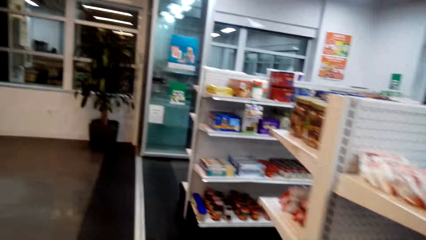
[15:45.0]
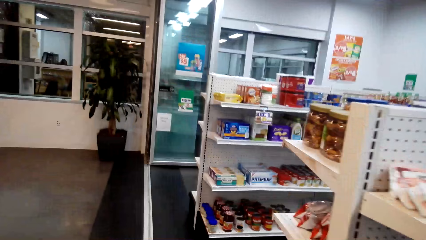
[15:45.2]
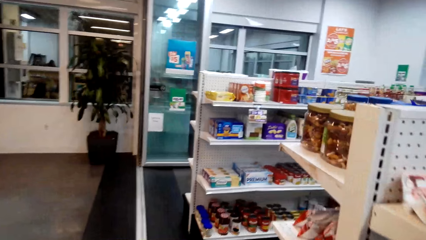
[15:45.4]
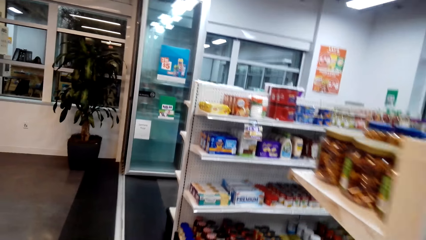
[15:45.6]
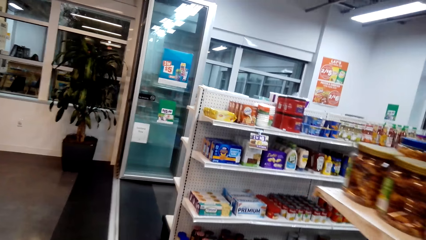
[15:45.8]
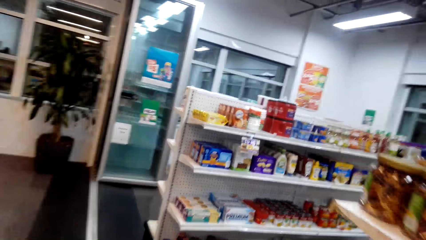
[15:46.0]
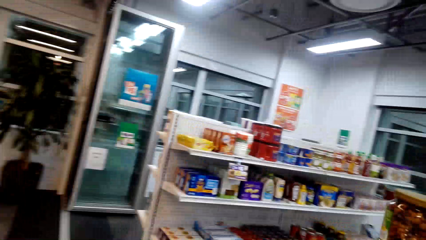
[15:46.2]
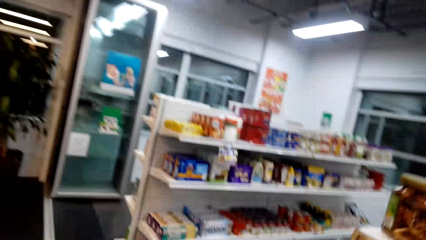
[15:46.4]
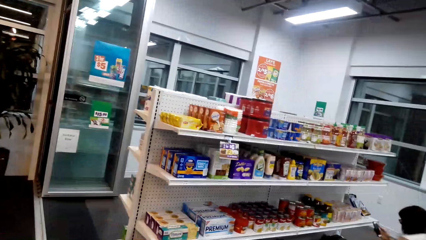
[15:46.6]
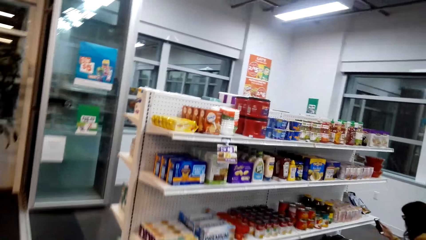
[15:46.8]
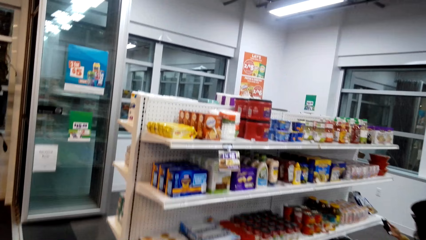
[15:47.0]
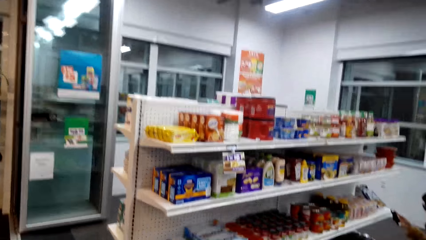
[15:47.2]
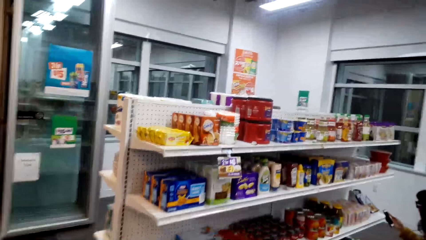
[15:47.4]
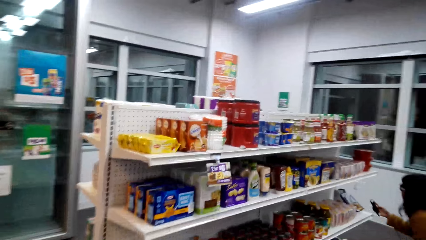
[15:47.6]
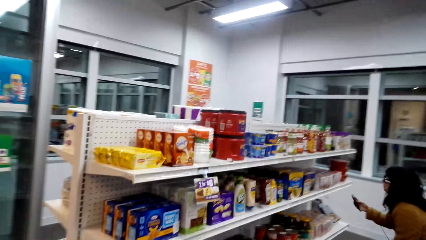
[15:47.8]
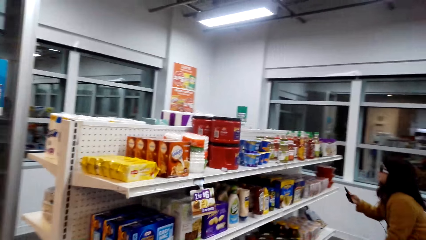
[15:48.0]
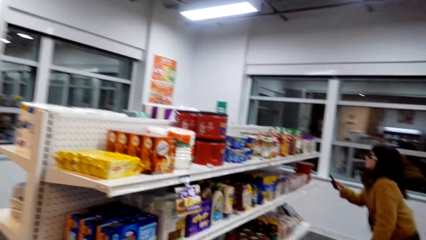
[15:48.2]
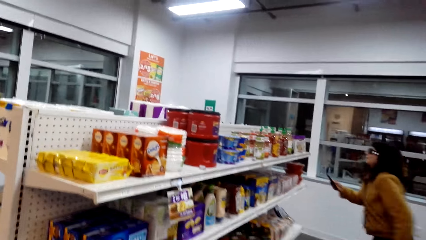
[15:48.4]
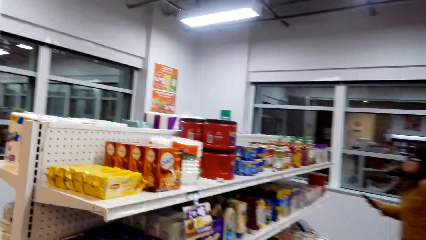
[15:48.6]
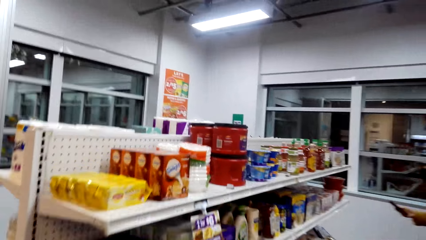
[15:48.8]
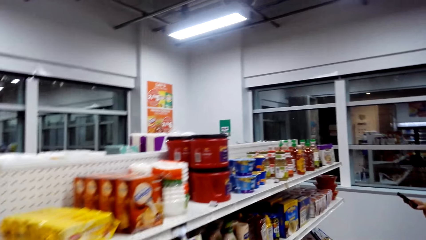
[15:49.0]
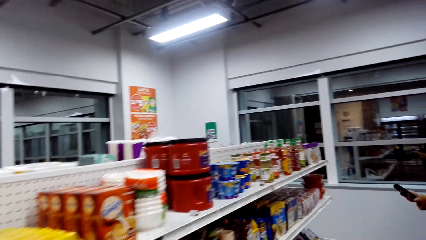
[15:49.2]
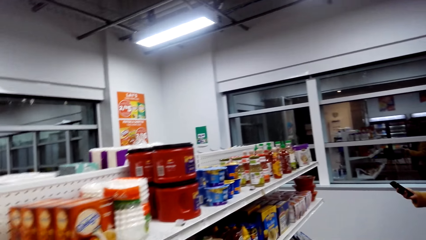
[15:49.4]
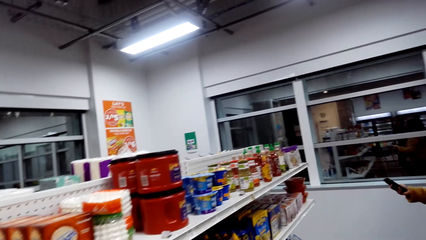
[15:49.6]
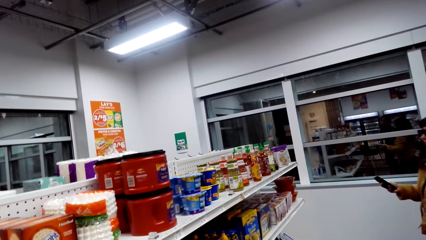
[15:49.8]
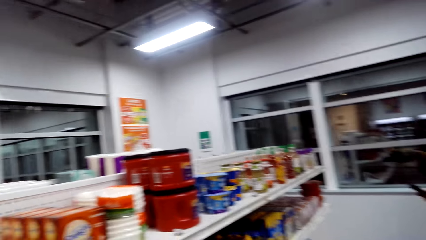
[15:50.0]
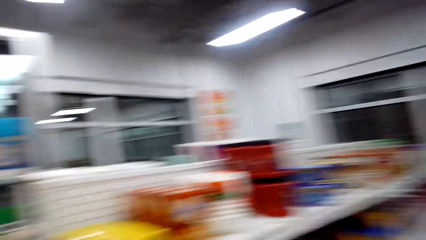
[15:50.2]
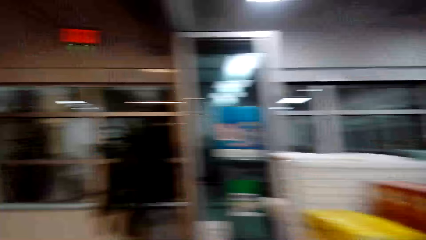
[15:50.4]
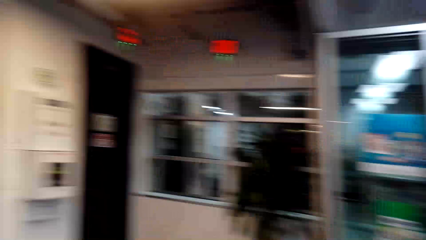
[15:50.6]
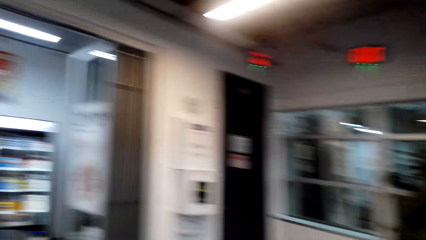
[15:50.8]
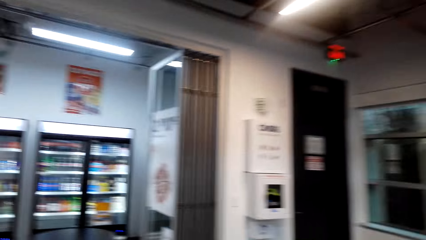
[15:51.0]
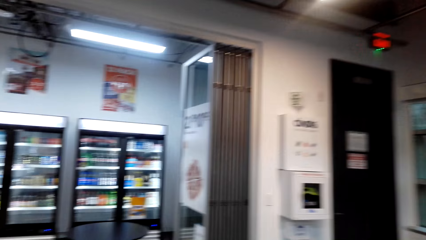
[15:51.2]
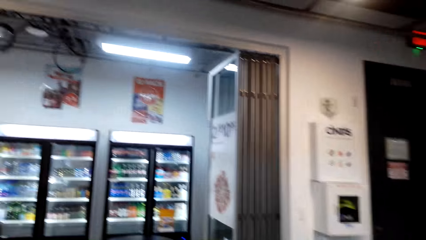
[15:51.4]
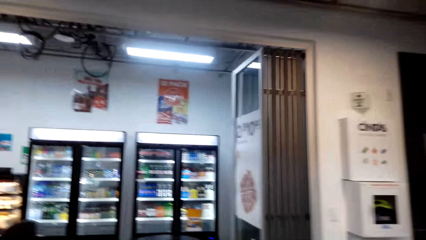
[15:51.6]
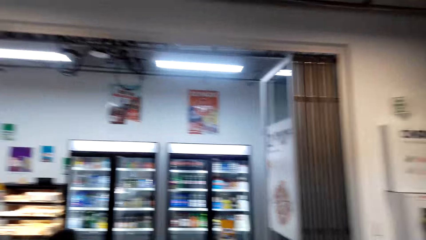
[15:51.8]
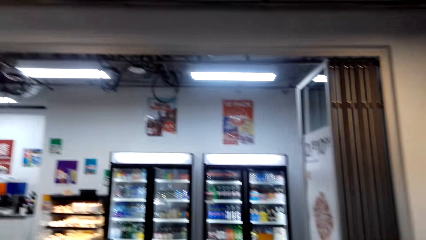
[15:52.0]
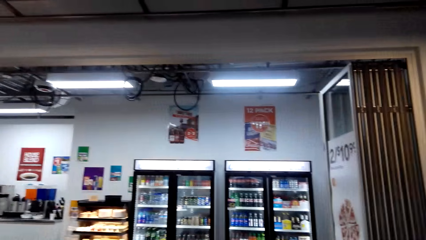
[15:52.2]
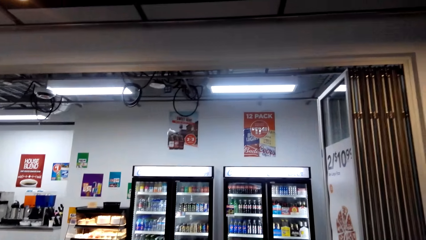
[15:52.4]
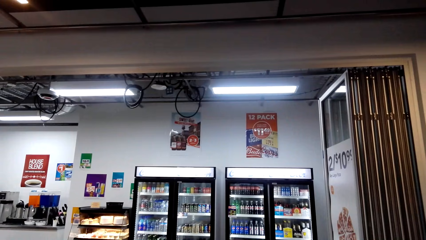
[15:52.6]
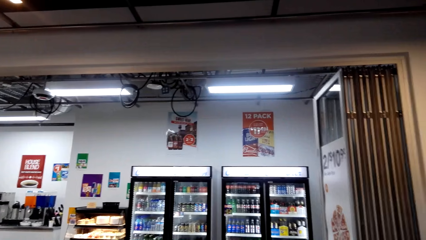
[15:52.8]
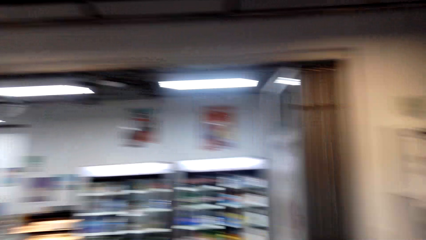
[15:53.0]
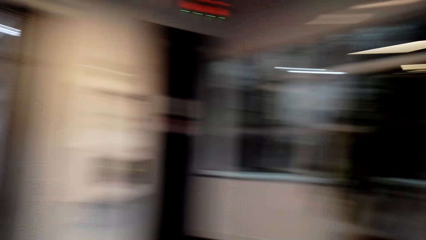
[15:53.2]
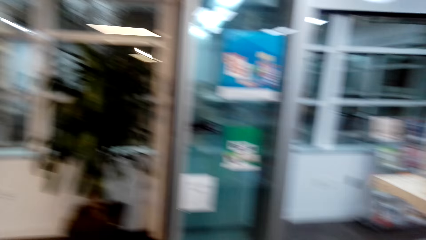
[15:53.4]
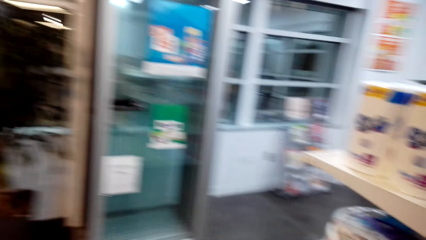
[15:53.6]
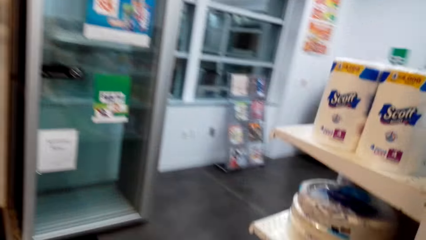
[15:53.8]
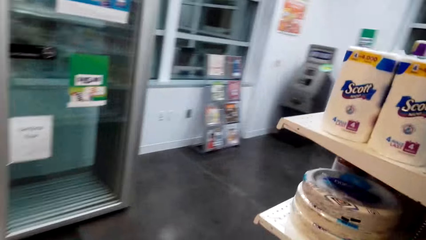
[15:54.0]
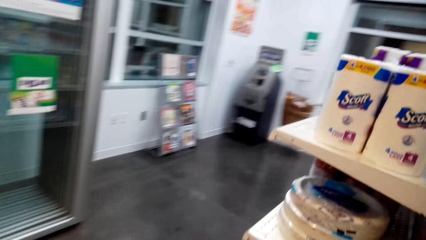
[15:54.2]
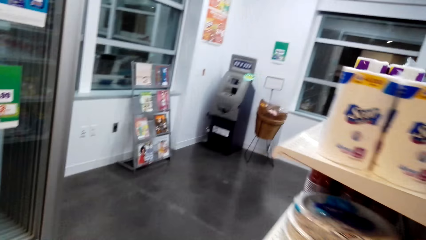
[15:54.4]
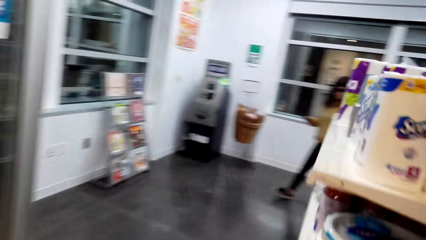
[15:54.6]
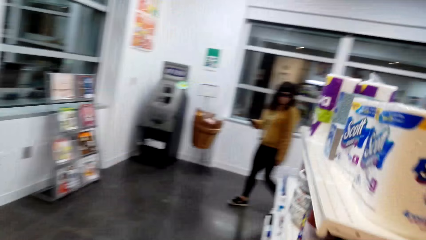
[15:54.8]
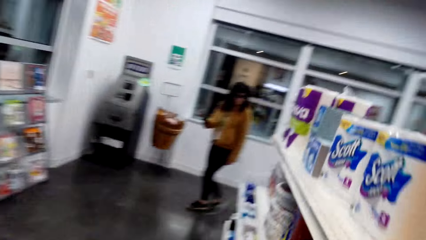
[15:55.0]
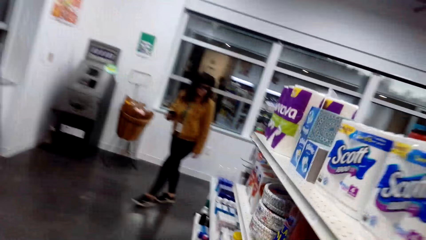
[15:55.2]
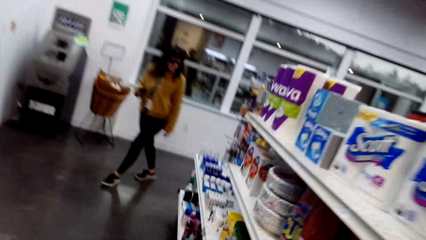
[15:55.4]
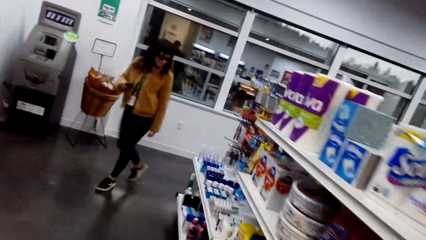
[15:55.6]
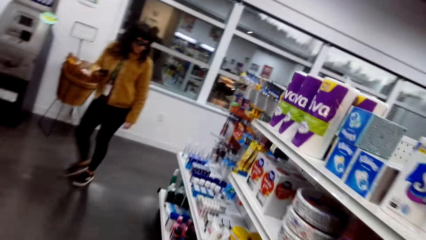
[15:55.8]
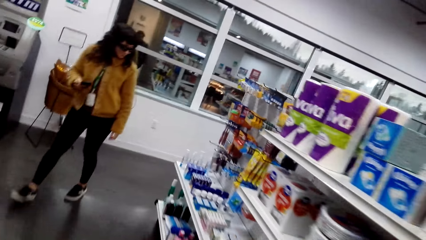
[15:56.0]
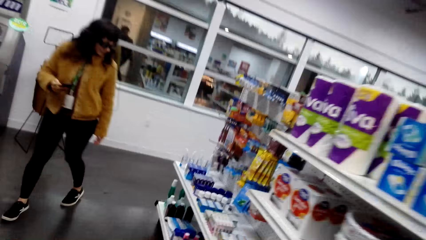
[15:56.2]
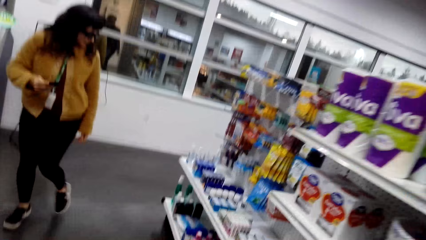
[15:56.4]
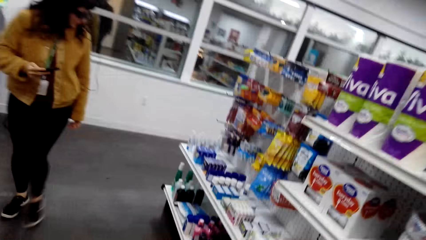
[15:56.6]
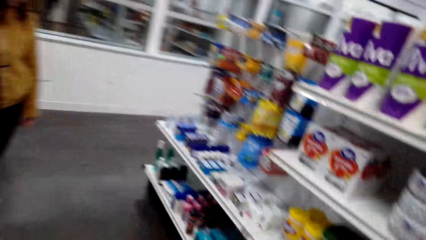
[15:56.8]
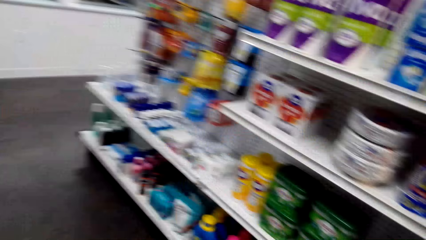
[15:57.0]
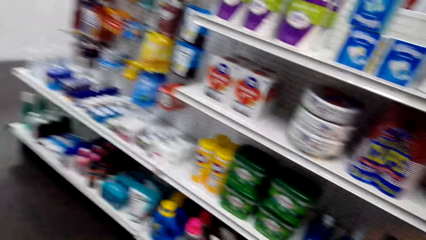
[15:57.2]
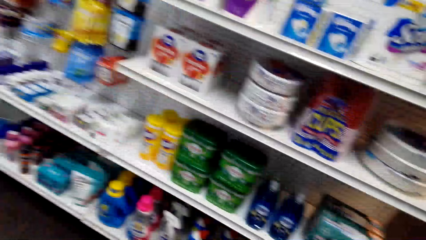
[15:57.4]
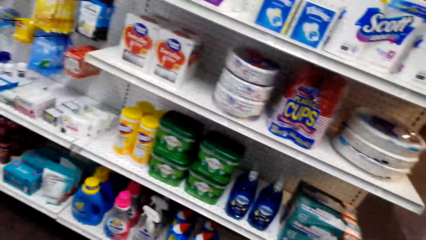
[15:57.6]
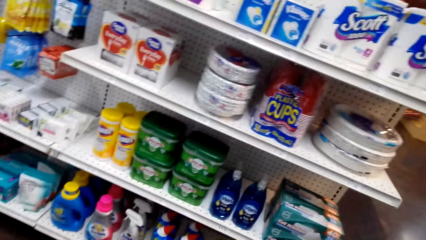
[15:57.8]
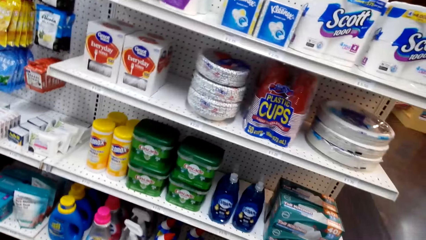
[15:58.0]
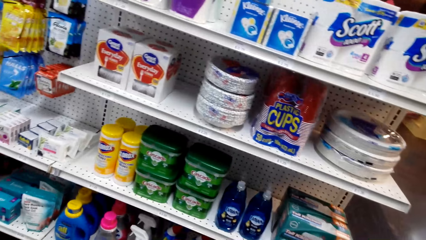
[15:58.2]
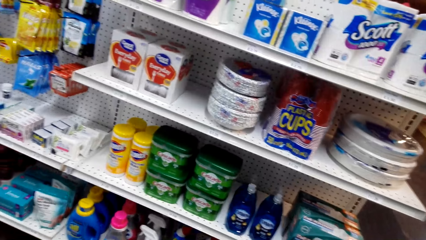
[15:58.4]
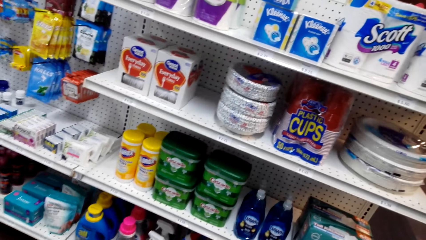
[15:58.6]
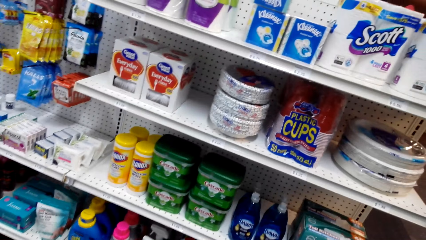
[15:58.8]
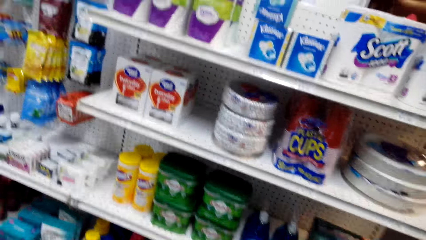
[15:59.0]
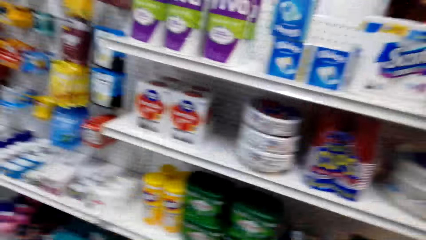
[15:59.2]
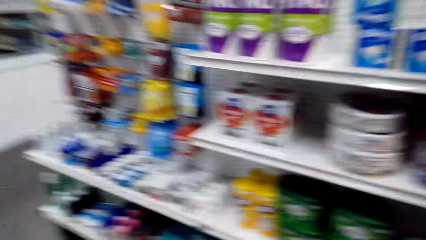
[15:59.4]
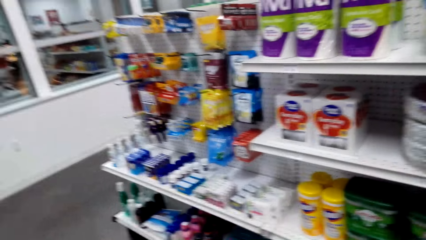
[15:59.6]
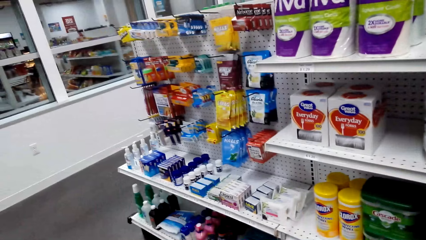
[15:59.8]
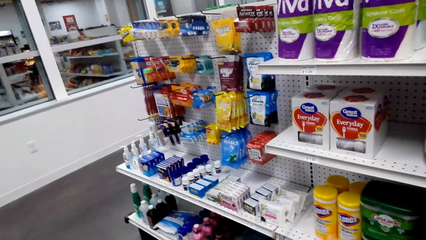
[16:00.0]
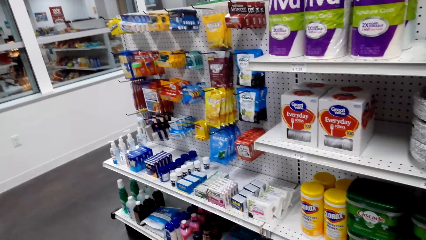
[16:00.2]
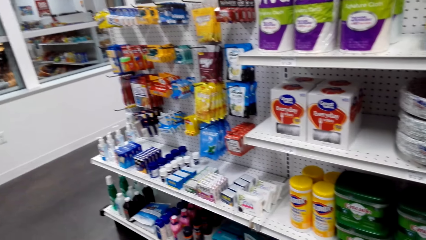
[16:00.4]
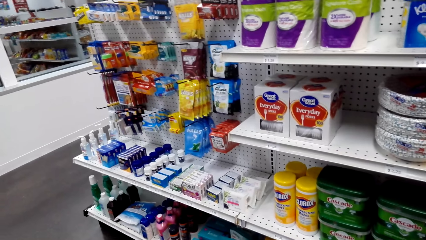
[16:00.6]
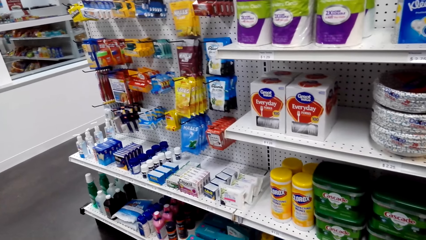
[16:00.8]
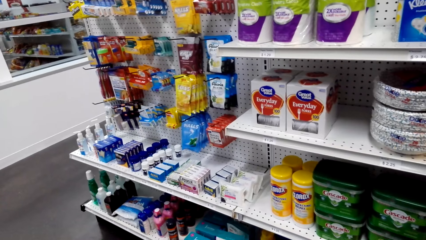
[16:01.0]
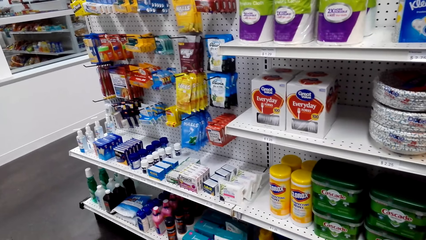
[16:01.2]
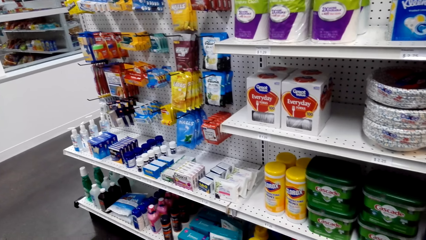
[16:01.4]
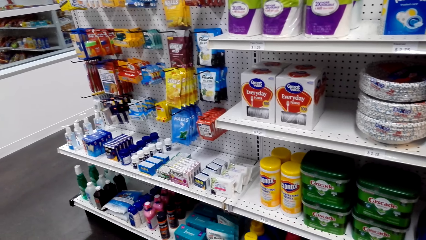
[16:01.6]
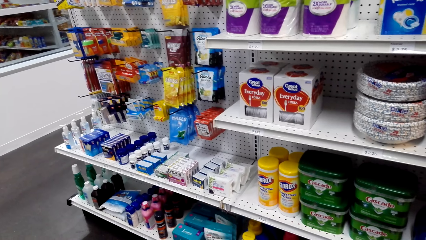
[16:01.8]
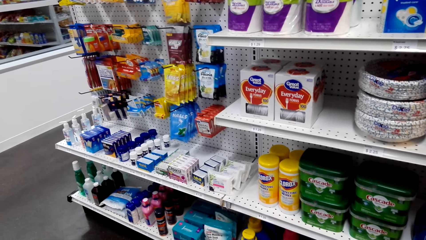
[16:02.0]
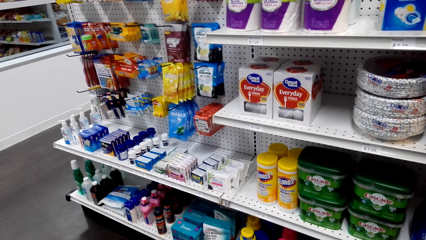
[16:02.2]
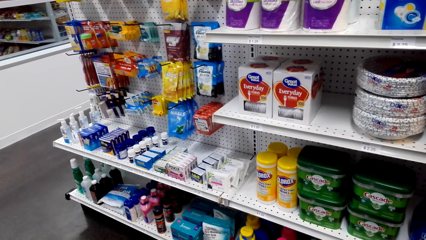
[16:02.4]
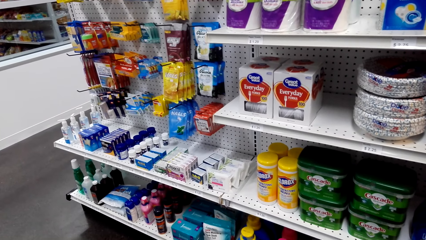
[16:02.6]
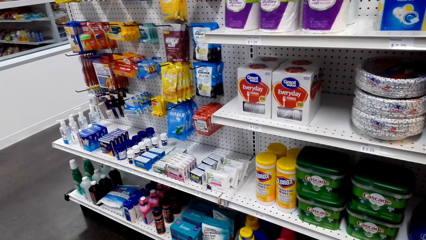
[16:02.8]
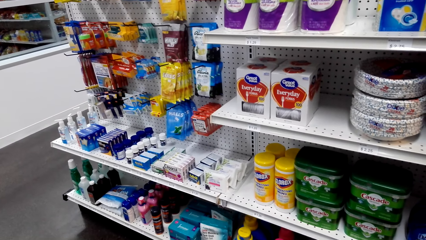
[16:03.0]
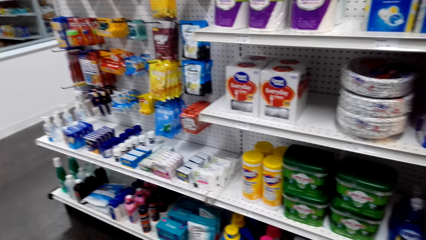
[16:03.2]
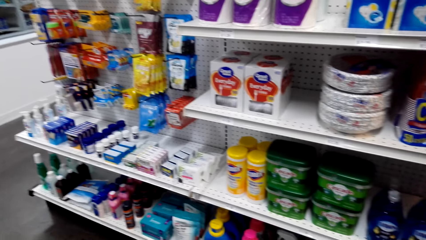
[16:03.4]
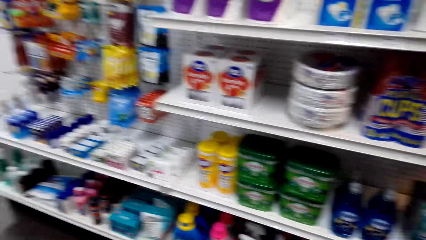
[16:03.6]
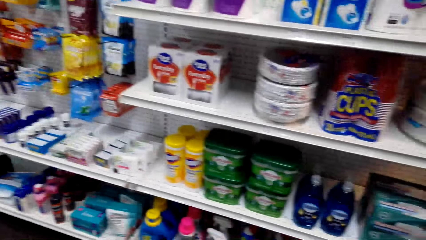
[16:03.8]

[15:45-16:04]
The camera wearer walks. A woman stands up with the phone in hand. The woman walks by the shelves. The camera wearer looks at the shelf.
